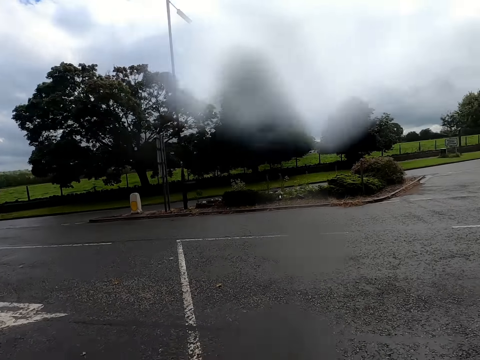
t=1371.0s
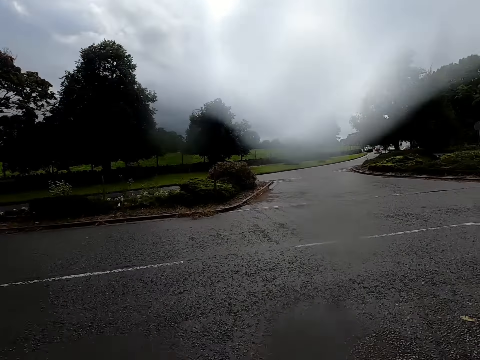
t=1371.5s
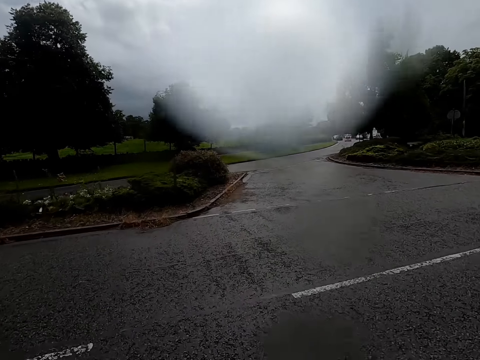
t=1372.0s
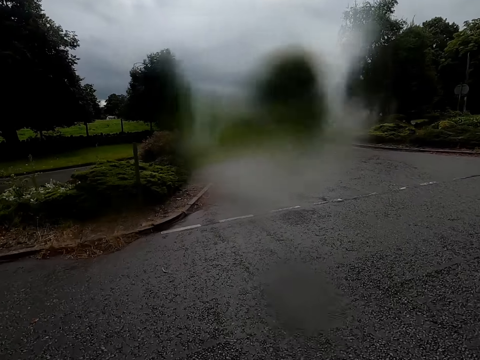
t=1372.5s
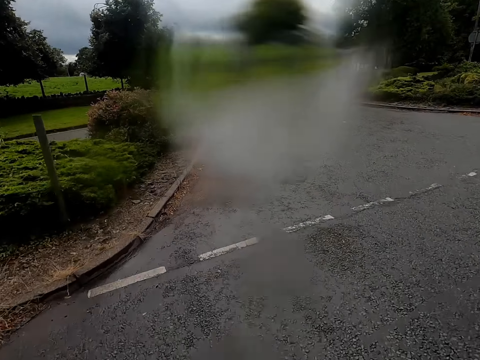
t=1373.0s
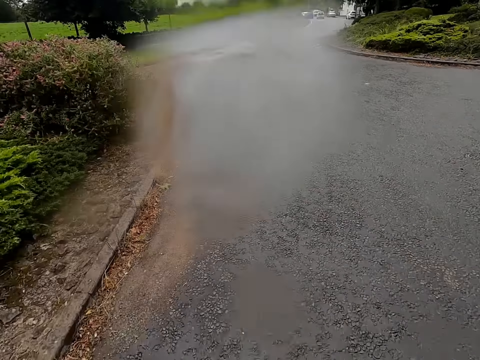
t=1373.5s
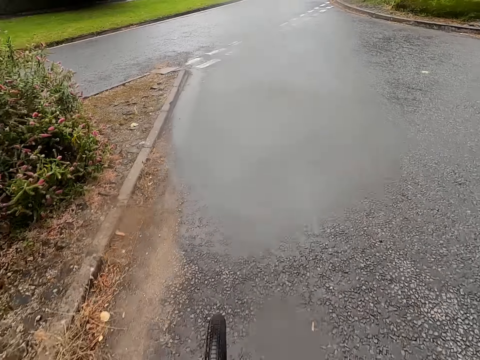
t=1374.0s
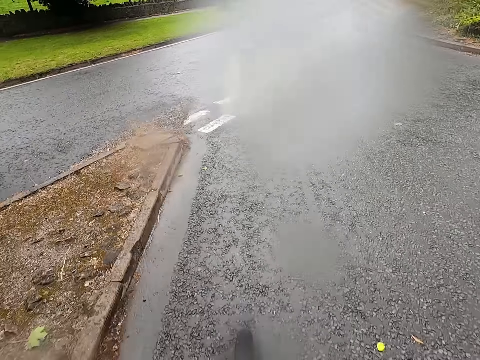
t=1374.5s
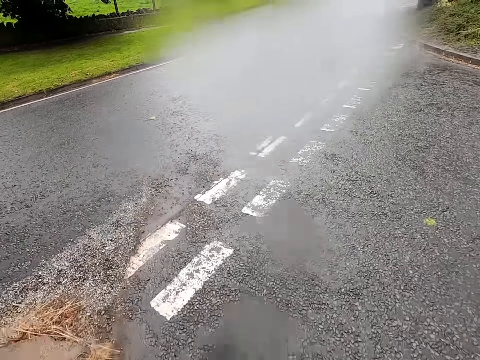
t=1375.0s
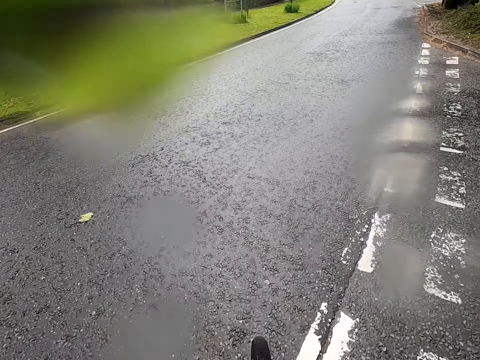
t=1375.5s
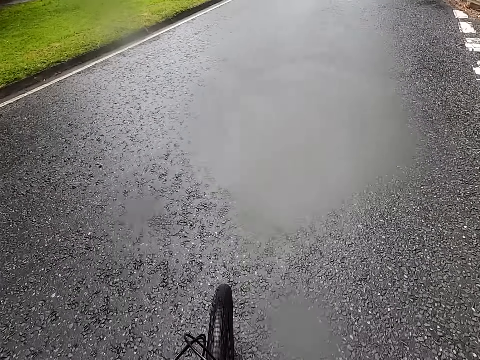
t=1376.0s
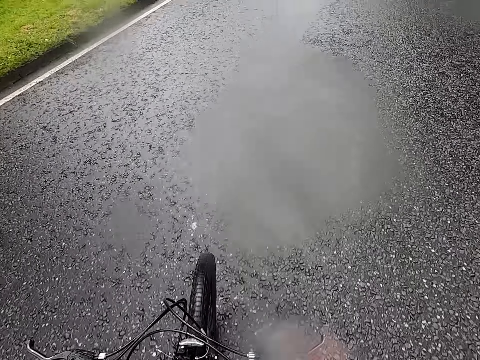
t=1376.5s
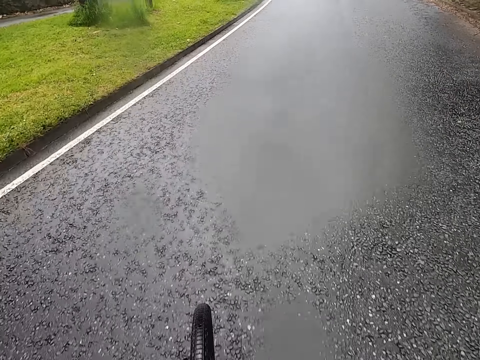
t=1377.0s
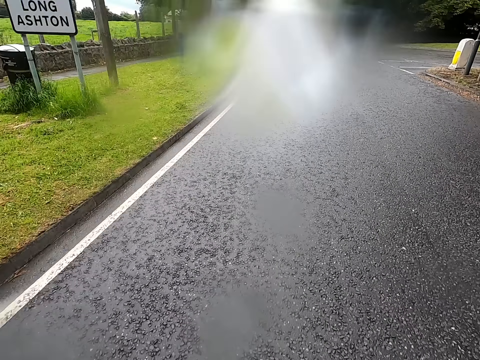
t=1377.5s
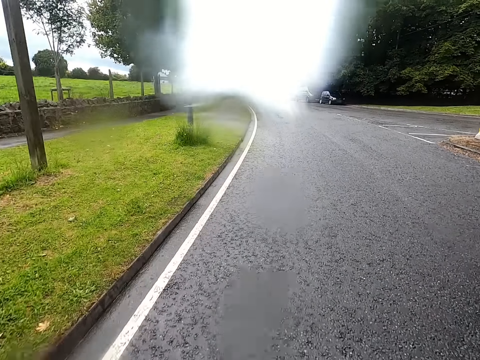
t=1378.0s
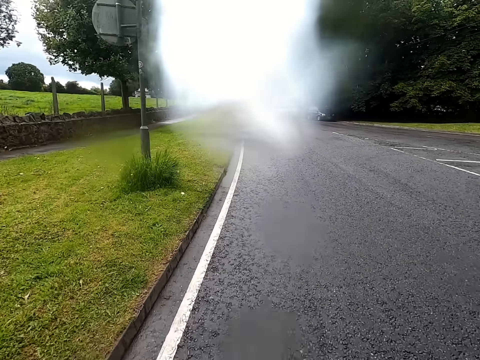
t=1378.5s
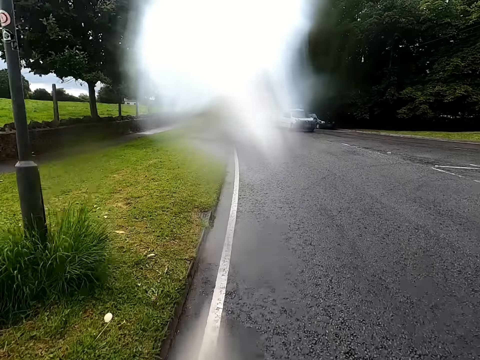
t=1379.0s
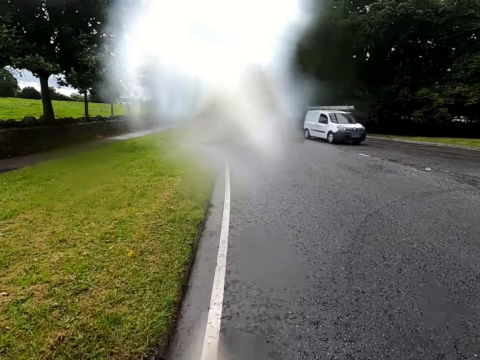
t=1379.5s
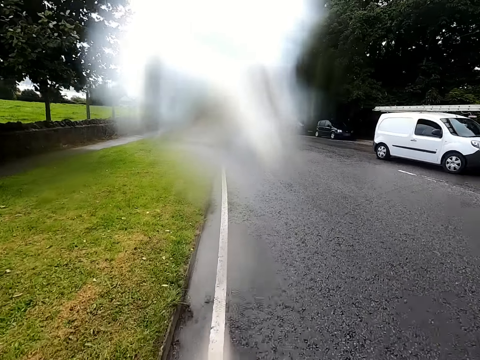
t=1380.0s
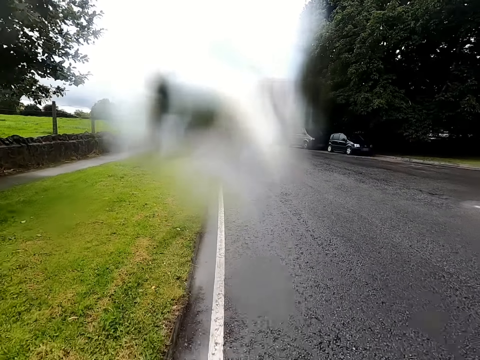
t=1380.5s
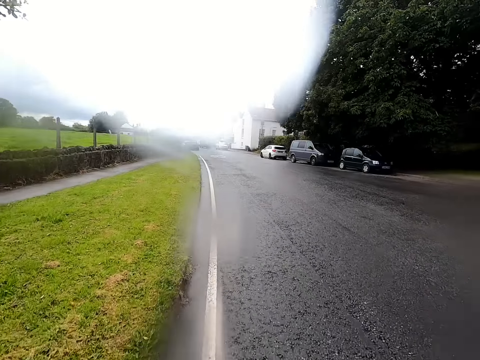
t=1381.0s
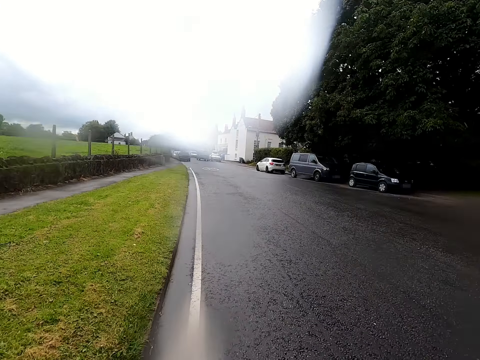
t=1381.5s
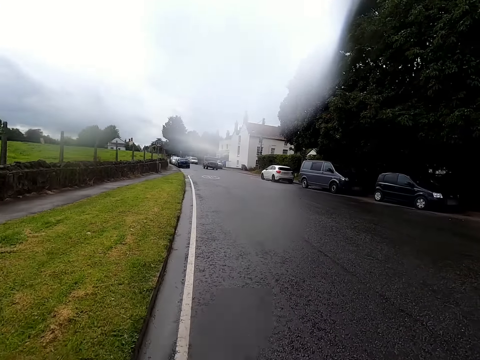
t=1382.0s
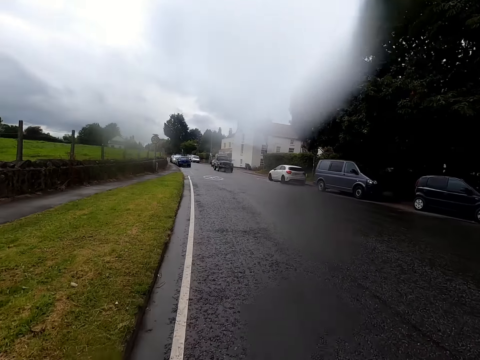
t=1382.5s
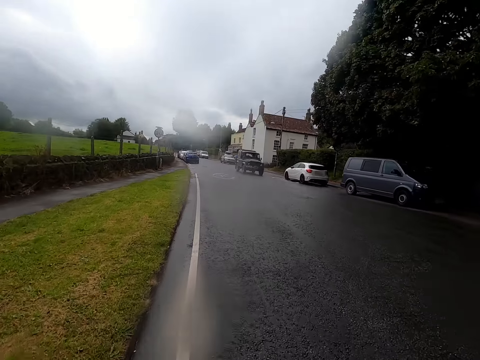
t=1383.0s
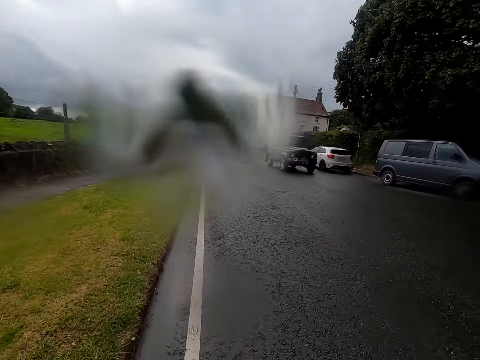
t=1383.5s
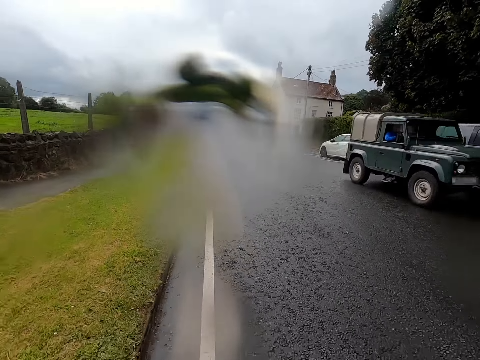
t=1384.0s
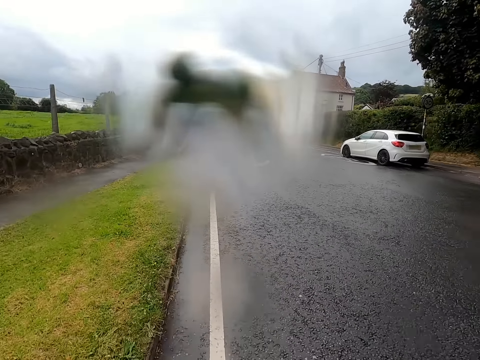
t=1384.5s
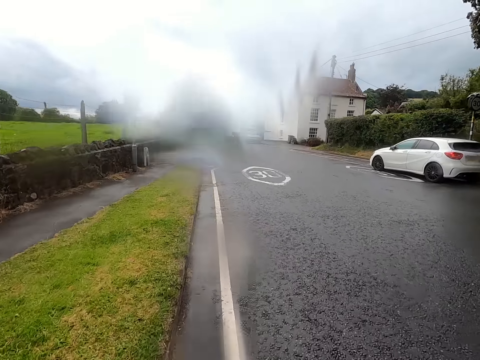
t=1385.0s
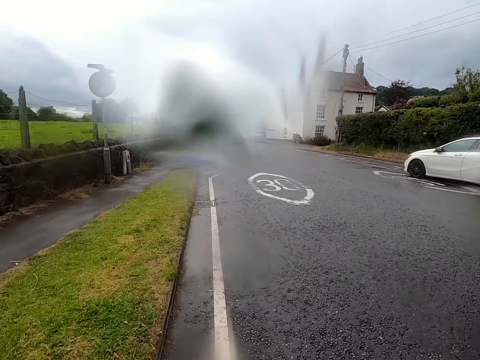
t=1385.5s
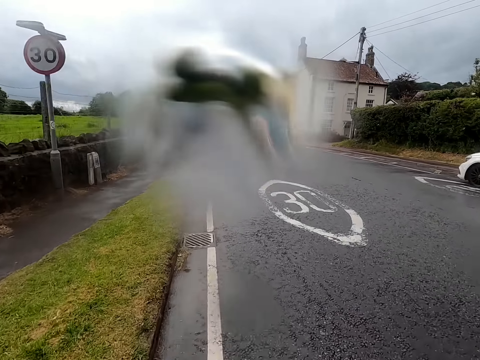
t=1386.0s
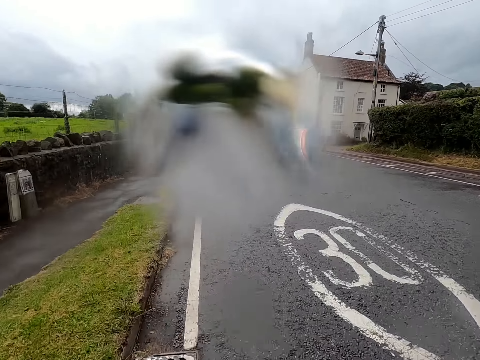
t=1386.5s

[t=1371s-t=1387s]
The camera wearer cycles on the road. They ride a bicycle past a car. They ride the bicycle on the road. They ride the bicycle past the car.

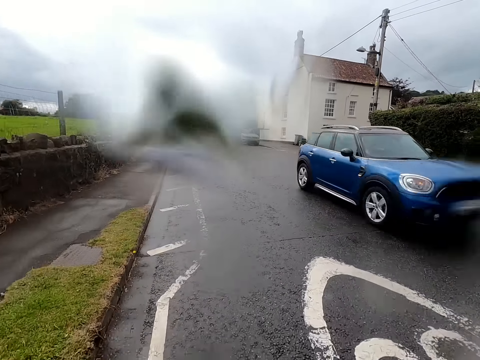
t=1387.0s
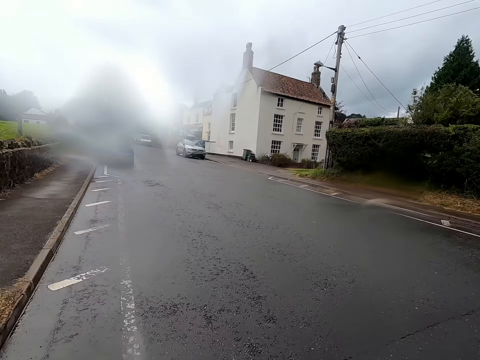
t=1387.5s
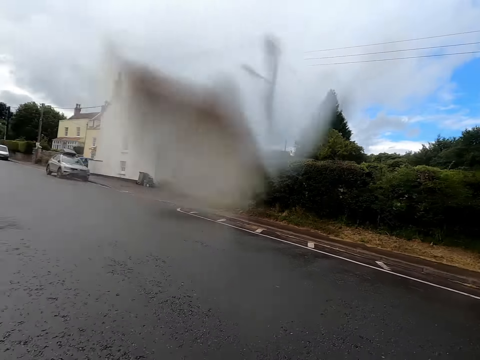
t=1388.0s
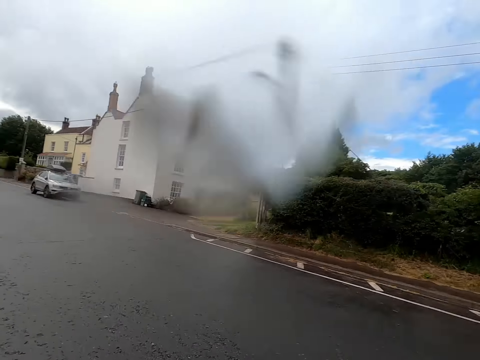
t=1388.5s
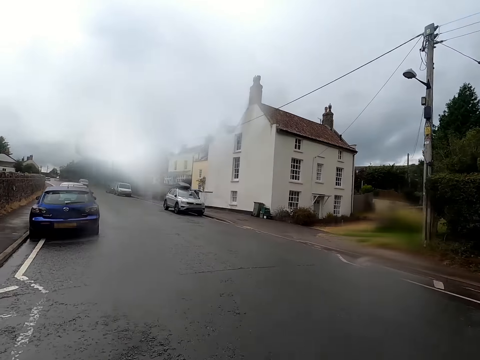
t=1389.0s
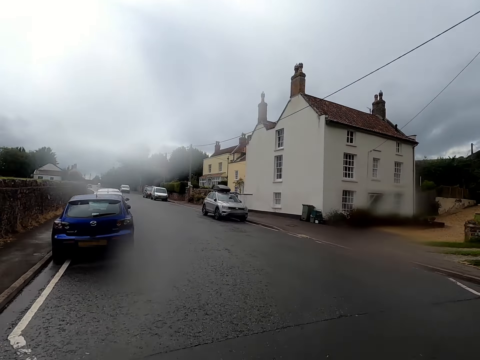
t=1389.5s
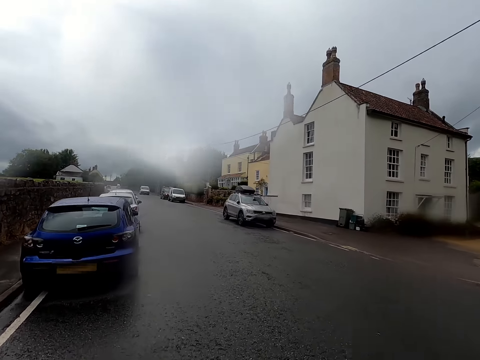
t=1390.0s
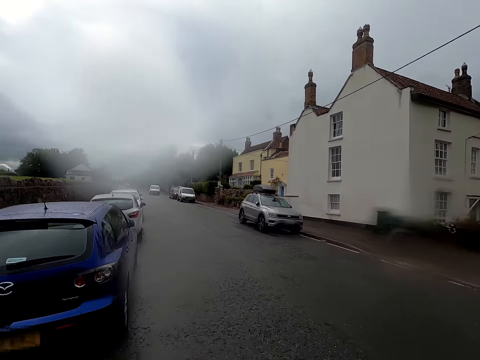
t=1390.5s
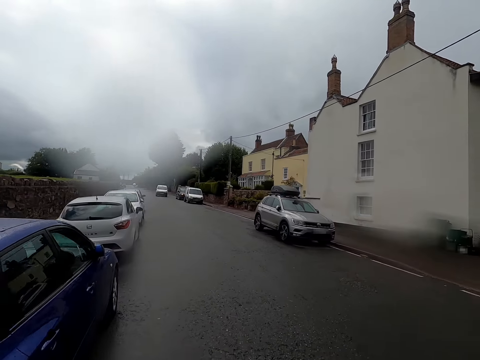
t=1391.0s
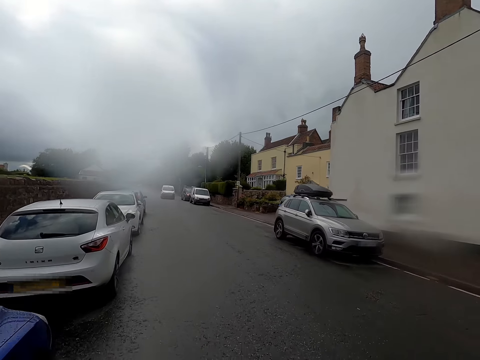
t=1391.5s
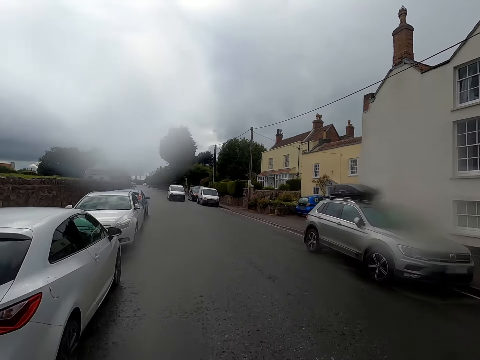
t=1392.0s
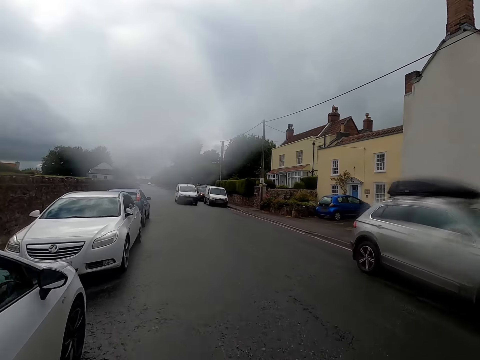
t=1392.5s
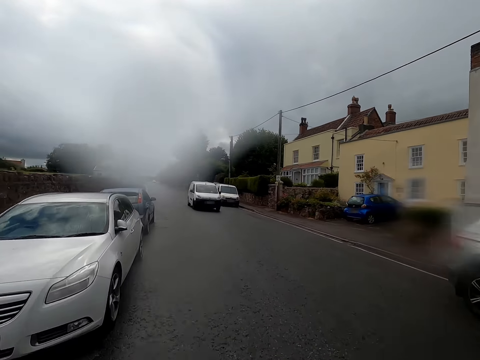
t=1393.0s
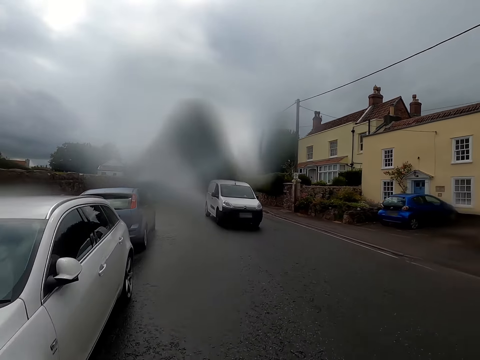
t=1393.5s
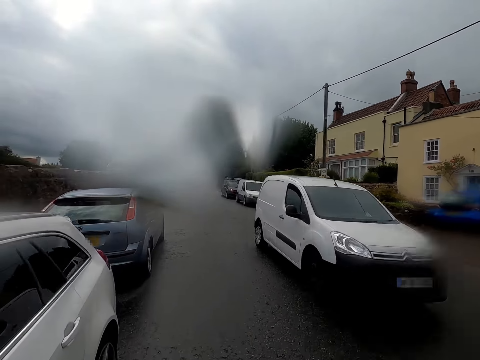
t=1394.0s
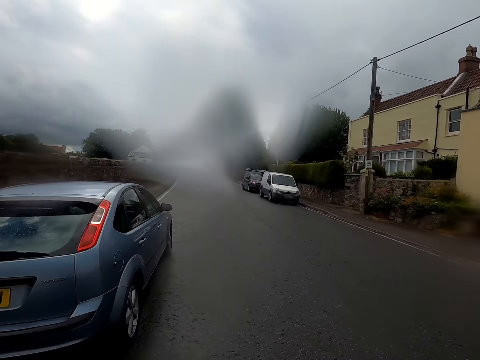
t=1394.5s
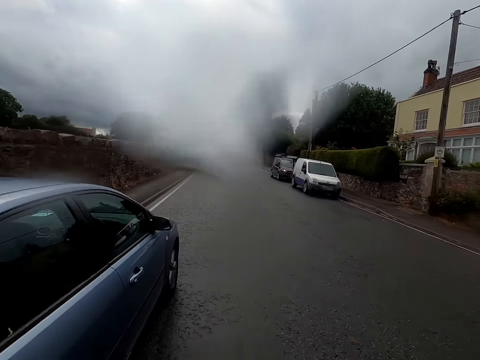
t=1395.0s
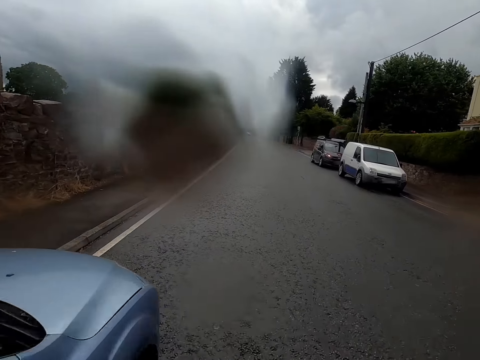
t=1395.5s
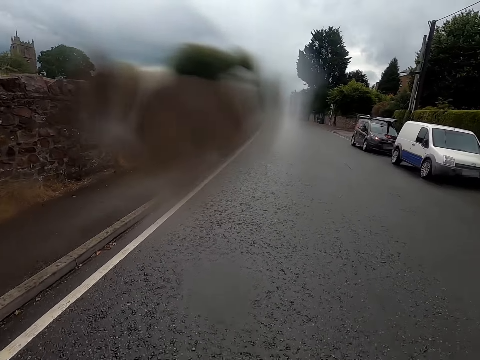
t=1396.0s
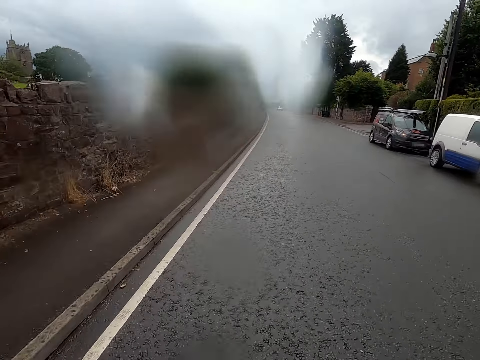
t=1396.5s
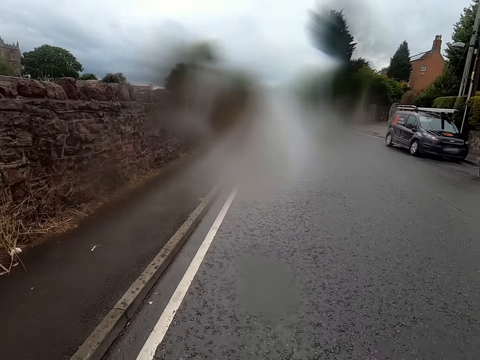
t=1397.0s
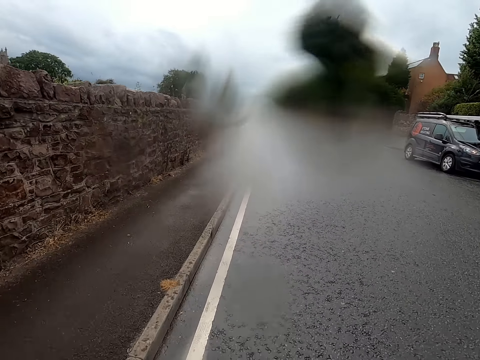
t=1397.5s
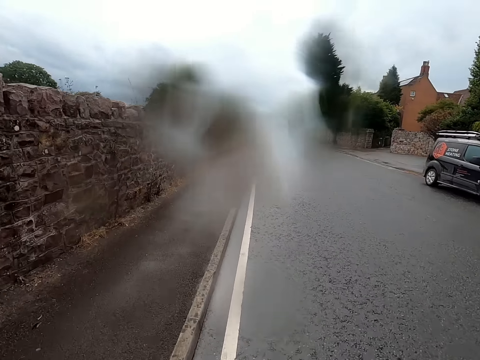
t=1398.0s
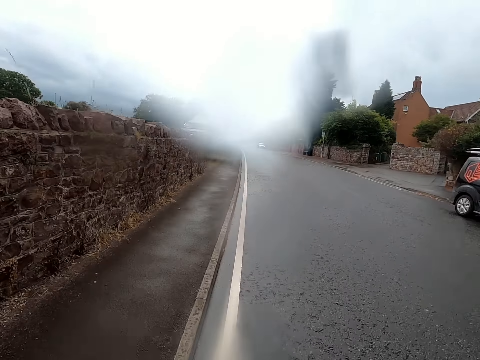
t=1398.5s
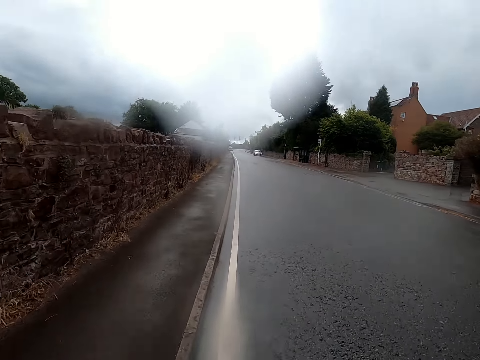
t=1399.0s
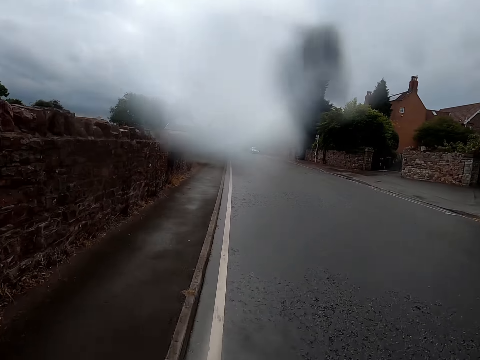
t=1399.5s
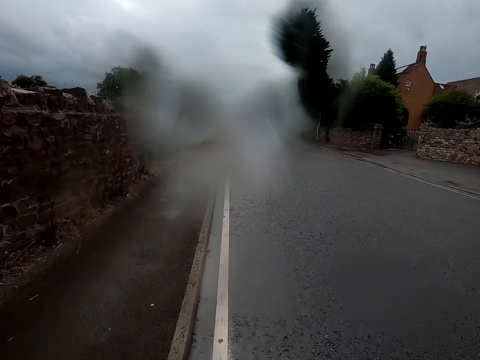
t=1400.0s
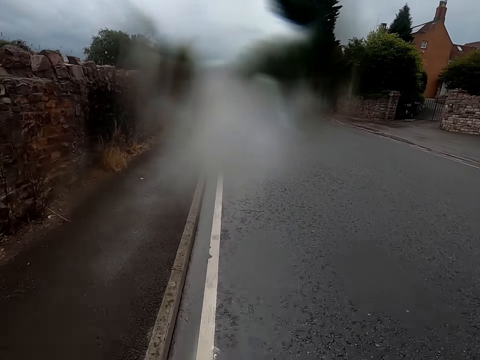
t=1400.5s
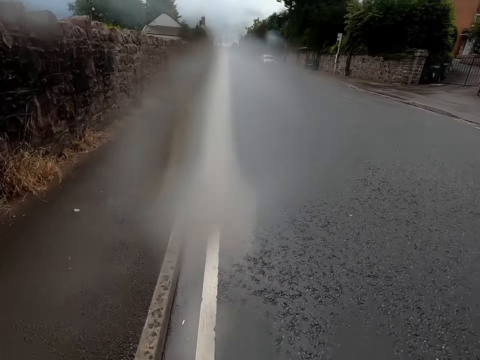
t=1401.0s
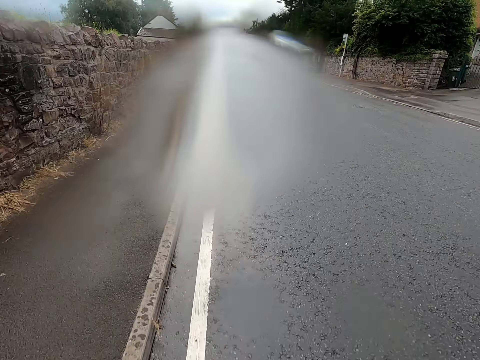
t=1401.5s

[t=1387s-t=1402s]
The camera wearer rides a bicycle on a road. They ride the bicycle past a car. They ride the bicycle on the road.
